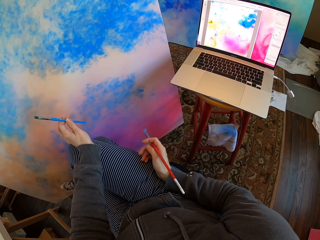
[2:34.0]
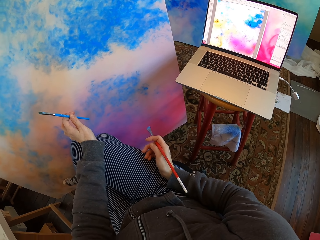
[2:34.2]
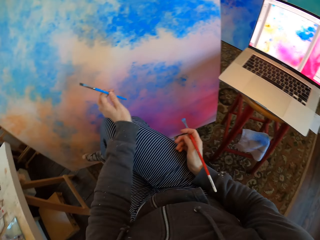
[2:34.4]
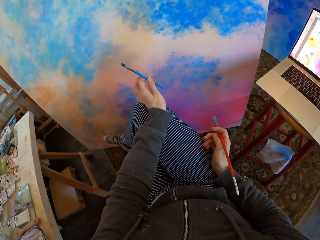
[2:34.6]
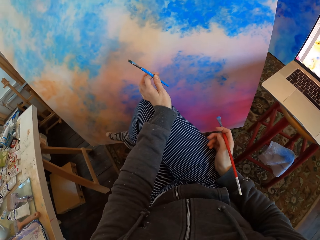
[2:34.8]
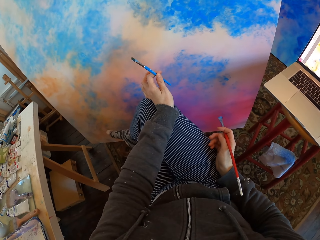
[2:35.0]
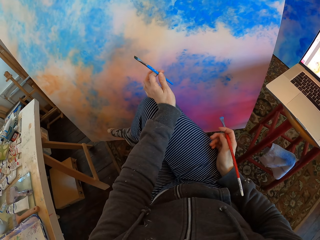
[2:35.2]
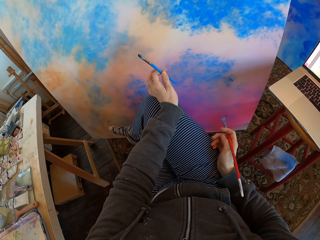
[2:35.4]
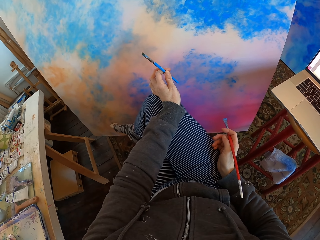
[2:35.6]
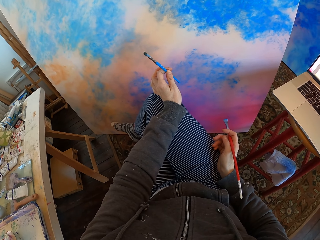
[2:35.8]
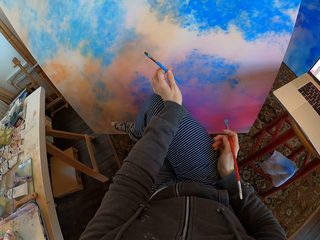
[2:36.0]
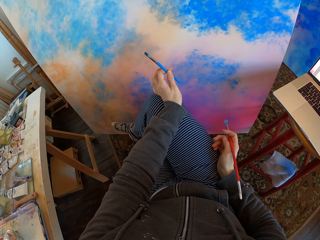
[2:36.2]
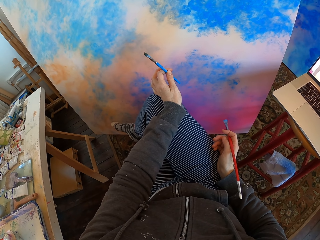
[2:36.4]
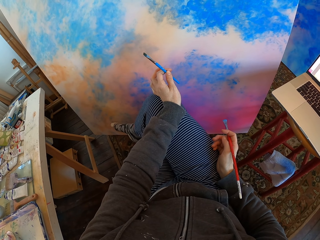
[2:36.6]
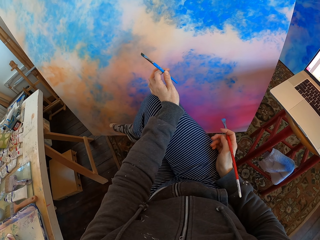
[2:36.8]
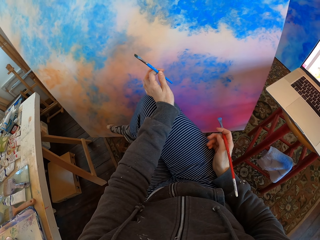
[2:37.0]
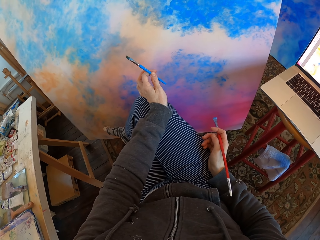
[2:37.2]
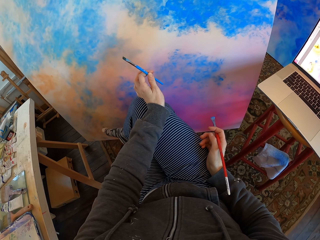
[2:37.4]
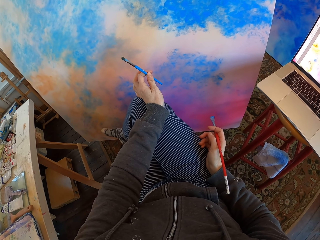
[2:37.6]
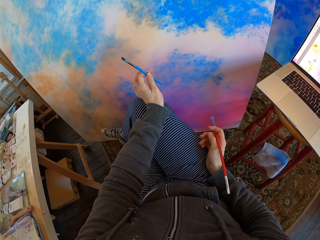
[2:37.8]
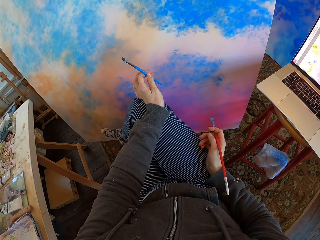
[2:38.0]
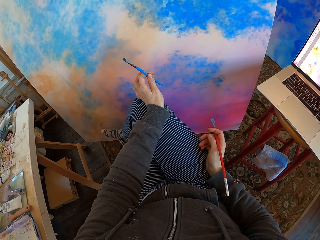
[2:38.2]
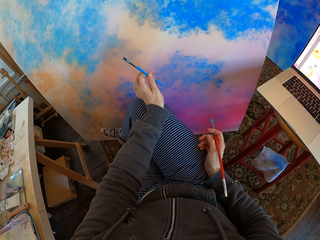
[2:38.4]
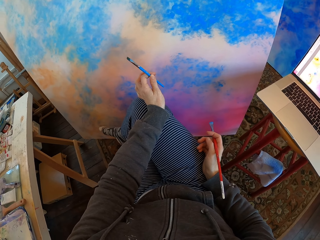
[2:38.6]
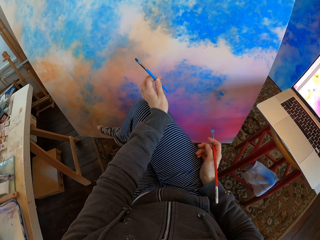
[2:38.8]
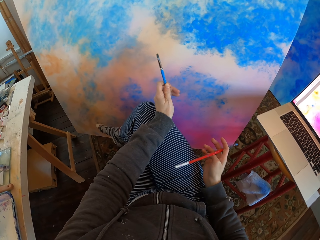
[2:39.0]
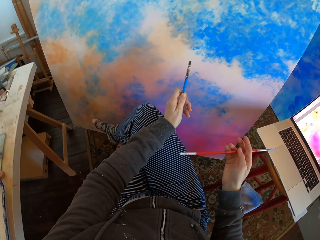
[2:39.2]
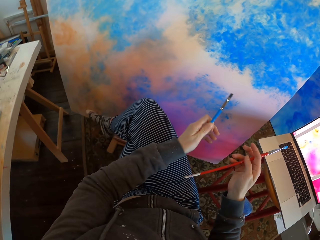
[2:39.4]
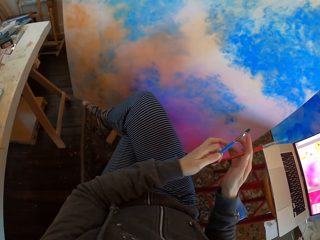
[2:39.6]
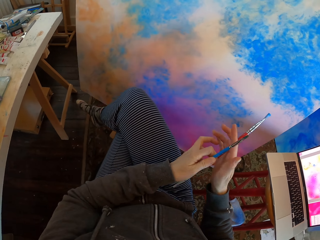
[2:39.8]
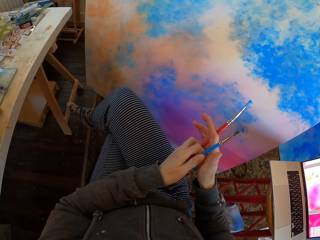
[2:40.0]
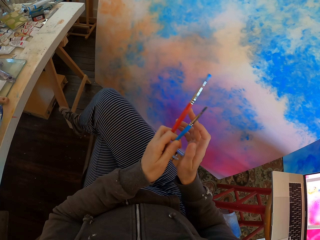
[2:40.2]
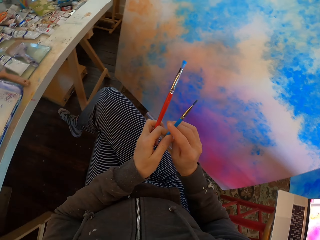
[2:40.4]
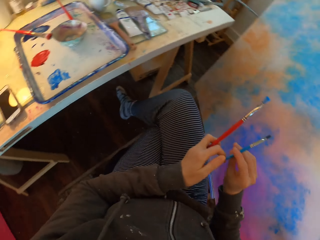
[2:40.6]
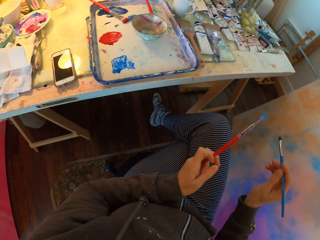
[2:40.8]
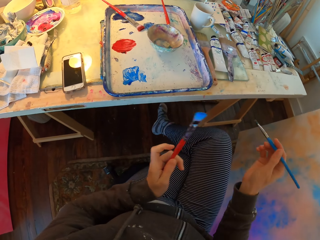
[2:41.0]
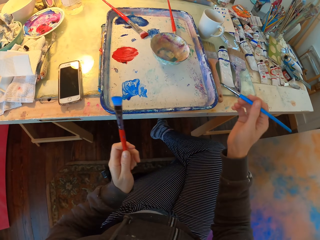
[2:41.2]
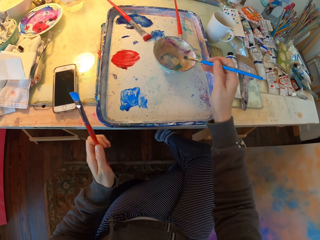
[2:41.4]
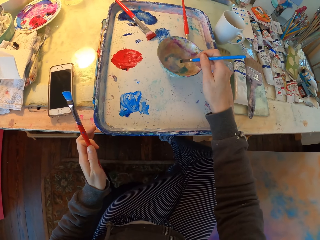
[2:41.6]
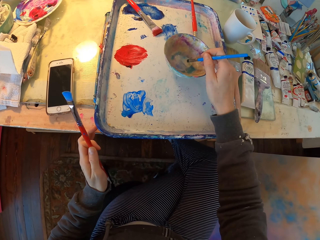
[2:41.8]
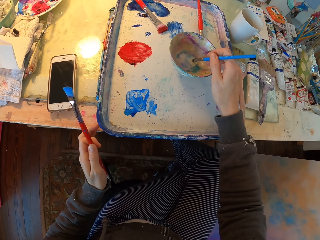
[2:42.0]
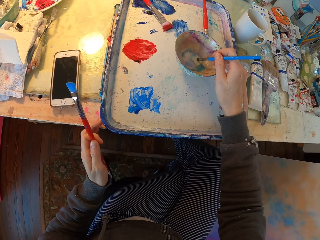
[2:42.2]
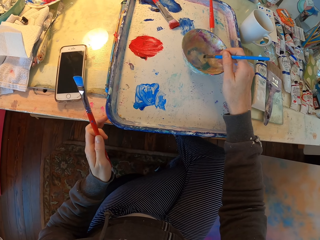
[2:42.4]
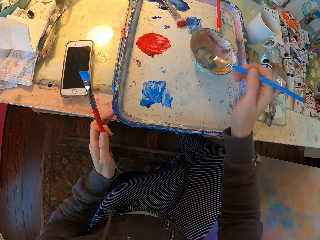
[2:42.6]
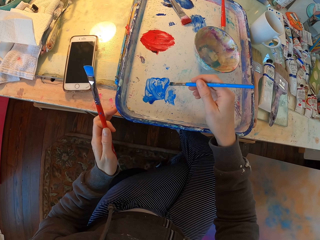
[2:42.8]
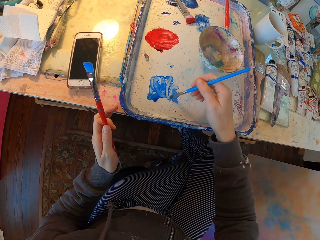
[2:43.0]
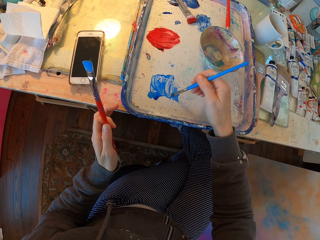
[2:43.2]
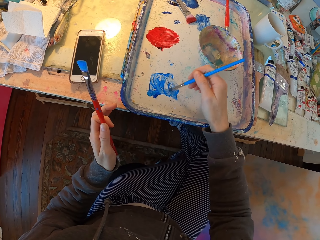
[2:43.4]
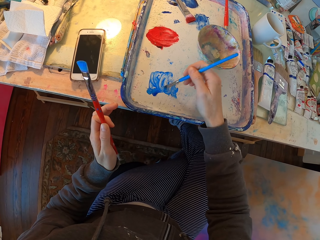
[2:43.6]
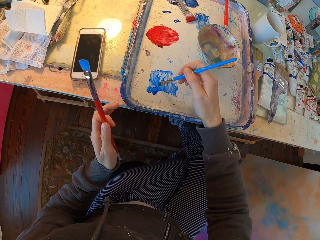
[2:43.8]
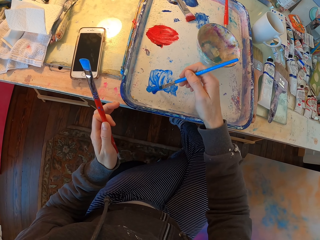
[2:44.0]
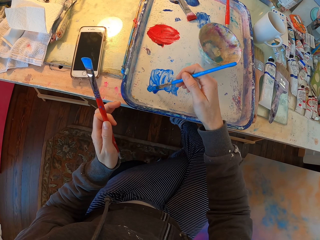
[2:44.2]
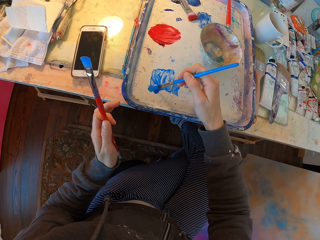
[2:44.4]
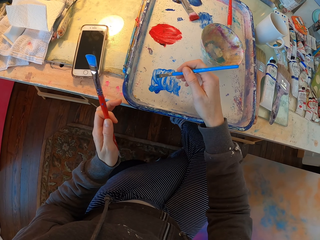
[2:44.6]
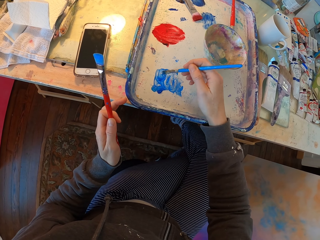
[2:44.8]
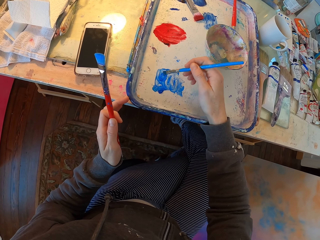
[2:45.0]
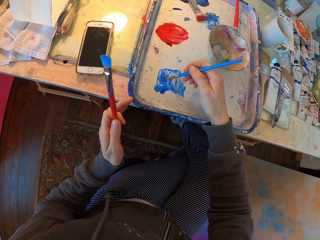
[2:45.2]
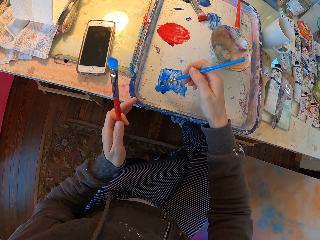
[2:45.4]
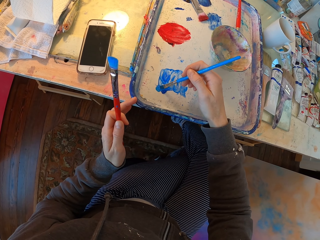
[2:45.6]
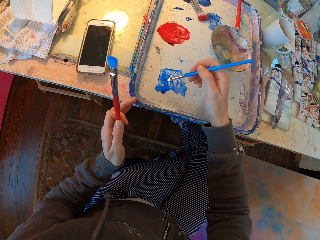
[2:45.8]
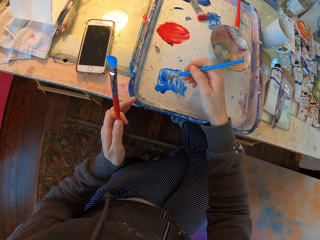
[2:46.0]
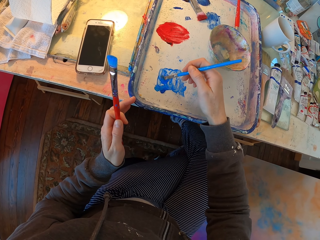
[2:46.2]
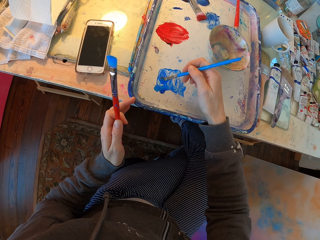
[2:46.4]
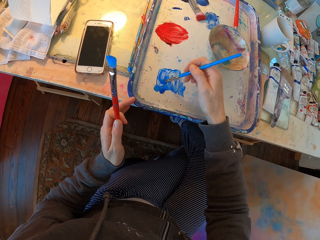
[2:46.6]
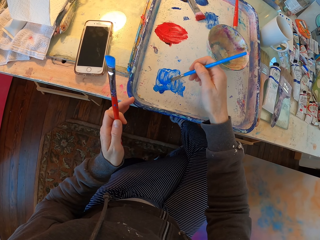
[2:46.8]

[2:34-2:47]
The camera wearer holds paint brushes and turns to the side. They dip the paint in the bowl on the table.

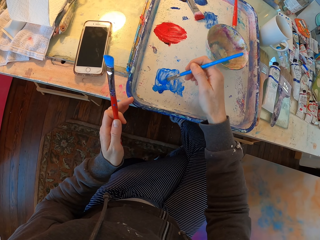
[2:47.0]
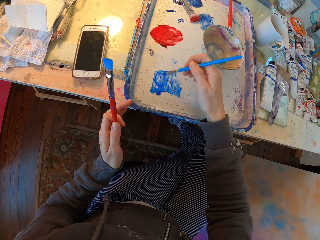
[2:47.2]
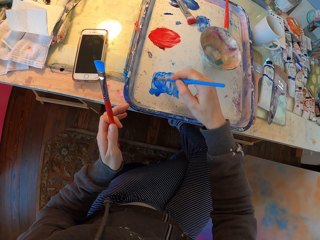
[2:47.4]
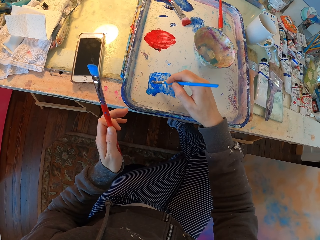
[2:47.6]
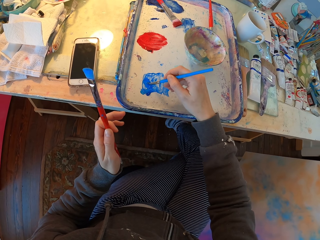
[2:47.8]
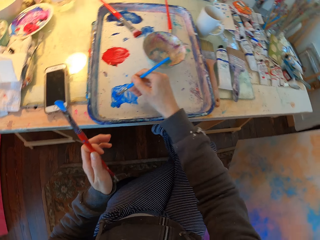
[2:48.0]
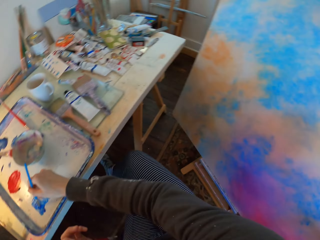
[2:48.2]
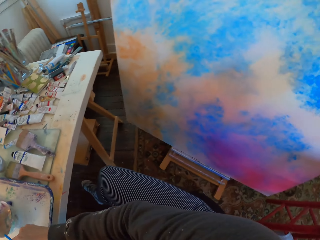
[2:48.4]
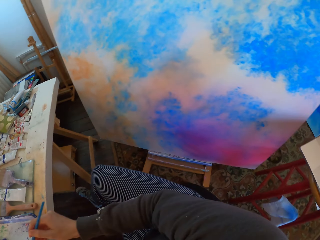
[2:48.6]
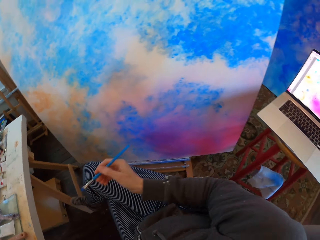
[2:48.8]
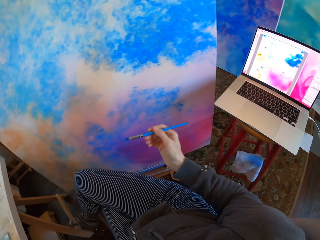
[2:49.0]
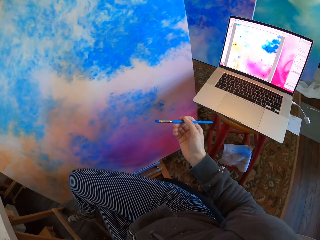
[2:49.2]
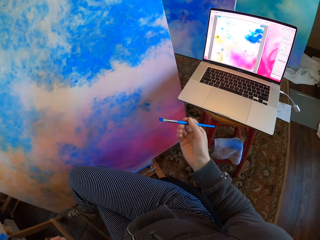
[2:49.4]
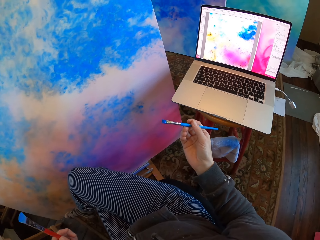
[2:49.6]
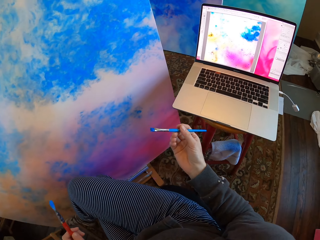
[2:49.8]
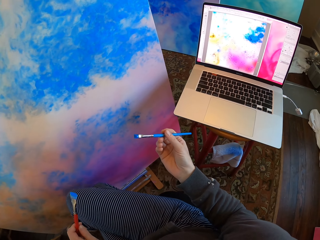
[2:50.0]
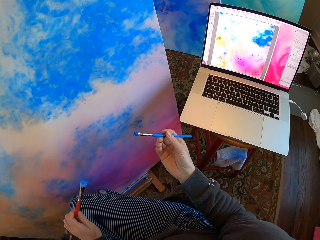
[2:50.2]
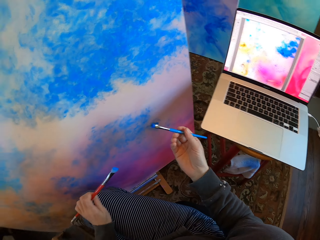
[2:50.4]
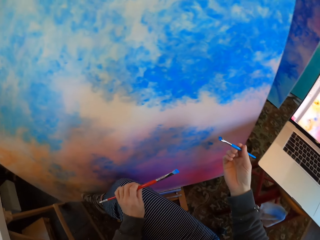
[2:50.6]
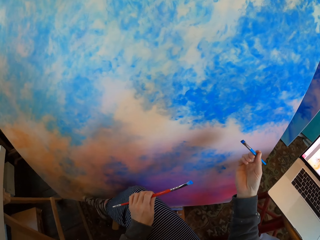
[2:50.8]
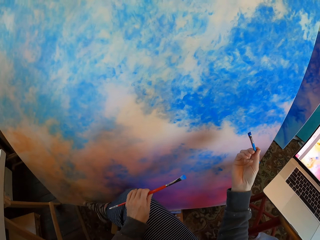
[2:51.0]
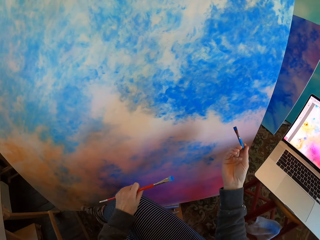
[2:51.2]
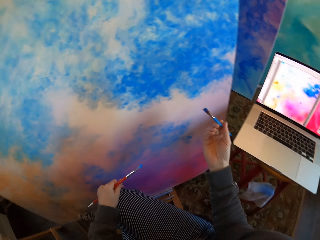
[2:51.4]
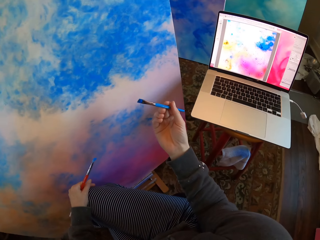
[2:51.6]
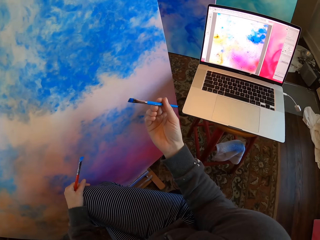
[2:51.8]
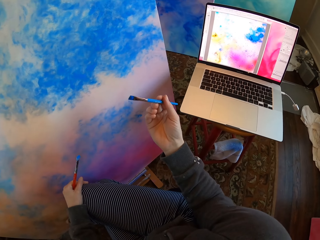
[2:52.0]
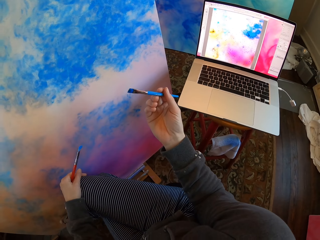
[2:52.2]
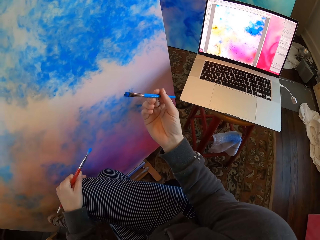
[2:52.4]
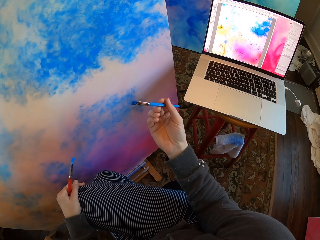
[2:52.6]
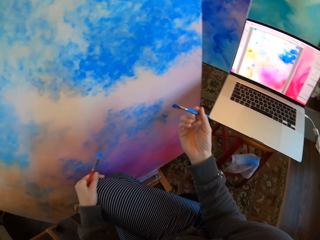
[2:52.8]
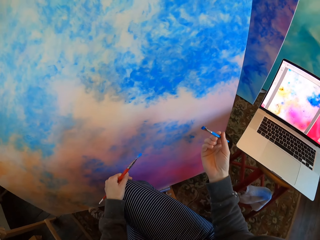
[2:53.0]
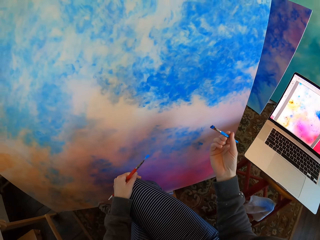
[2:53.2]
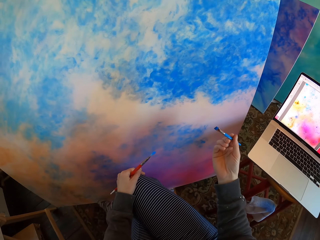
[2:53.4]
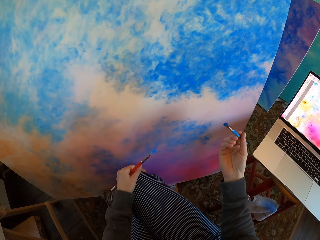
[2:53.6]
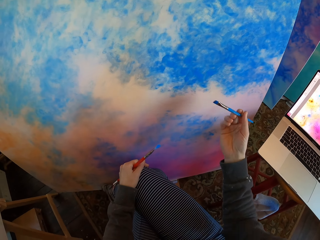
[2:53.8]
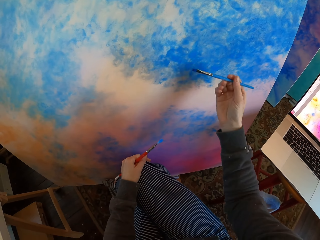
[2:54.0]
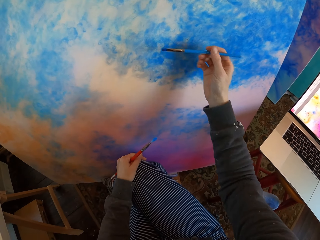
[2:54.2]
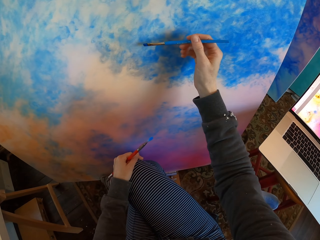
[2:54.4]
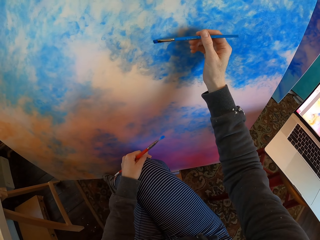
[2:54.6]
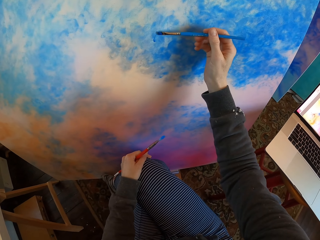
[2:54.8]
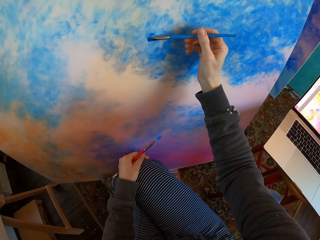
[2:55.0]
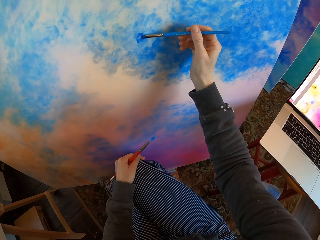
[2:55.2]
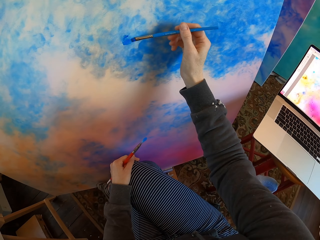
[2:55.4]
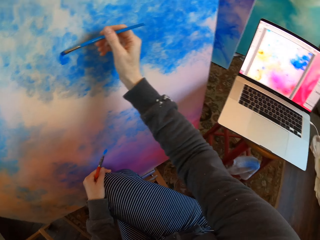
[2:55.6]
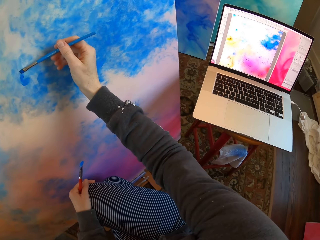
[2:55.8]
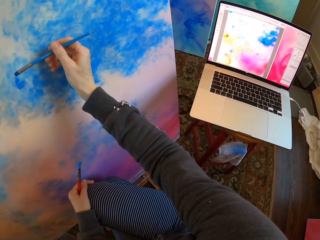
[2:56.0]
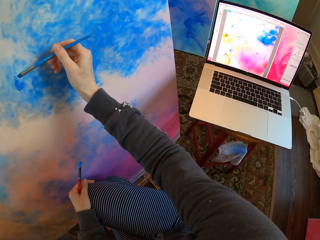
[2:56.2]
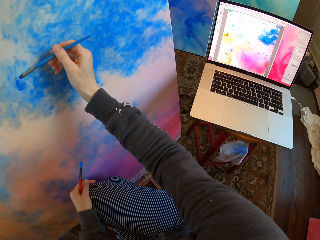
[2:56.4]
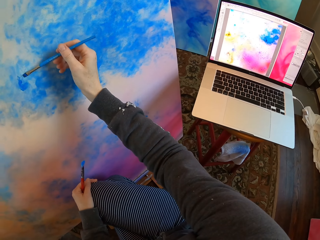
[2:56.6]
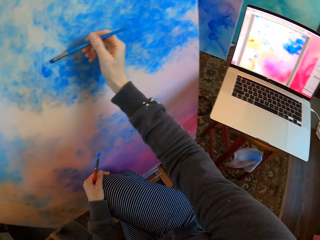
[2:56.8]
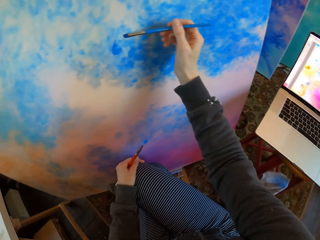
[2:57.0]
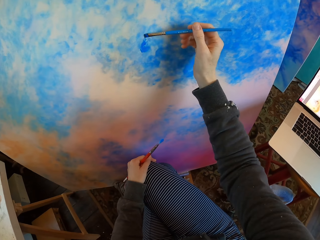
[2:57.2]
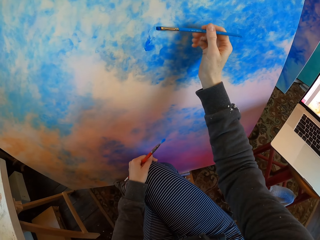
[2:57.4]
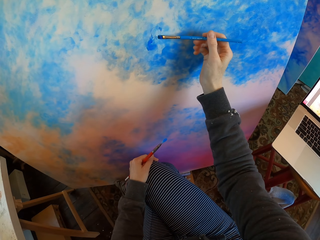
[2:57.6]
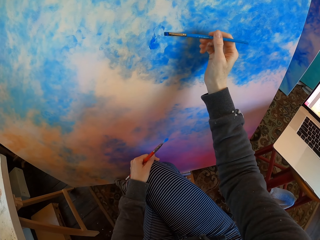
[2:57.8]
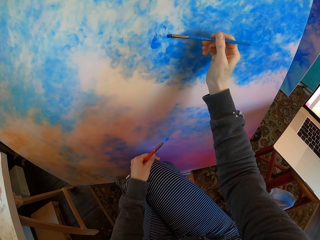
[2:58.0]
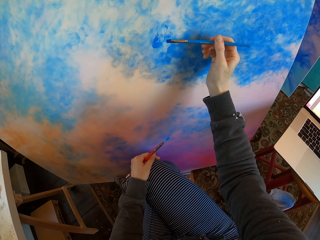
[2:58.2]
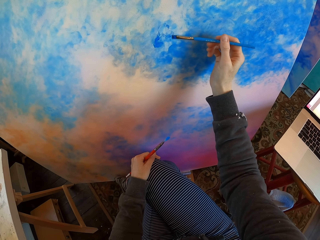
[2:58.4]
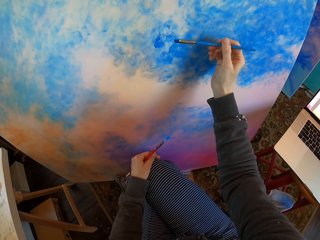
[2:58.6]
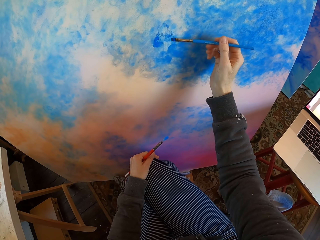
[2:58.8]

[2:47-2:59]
The camera wearer turns to the side. He holds the paint brush with his hands. He turns to the side. He paints the manila paper or board on the floor with the paint brush or drawing color brush. He turns to the side and colors the board with the drawing color brush.
